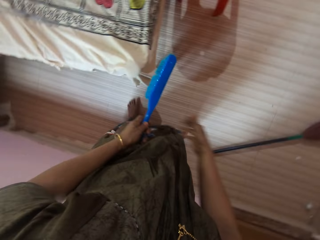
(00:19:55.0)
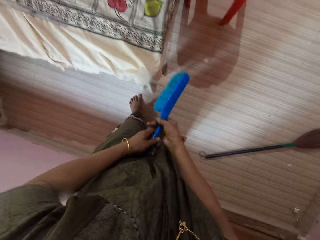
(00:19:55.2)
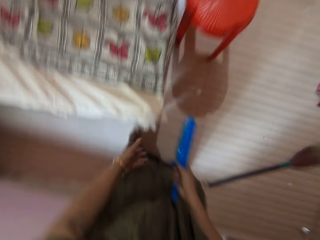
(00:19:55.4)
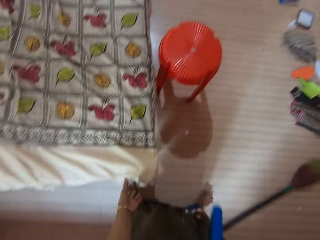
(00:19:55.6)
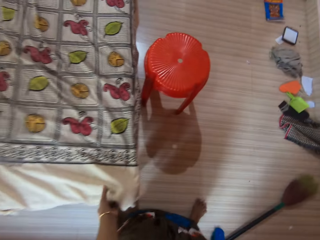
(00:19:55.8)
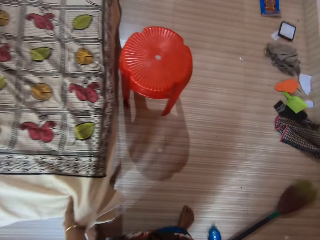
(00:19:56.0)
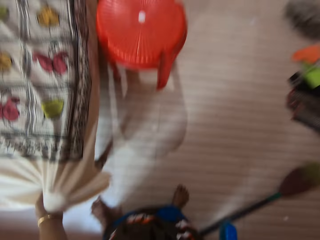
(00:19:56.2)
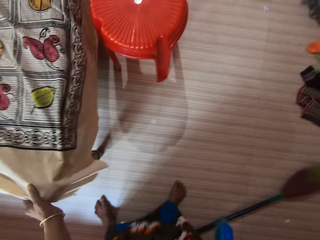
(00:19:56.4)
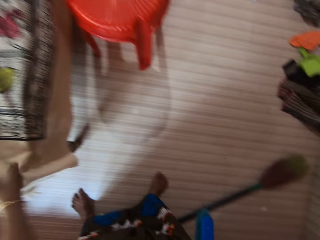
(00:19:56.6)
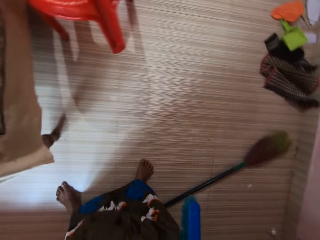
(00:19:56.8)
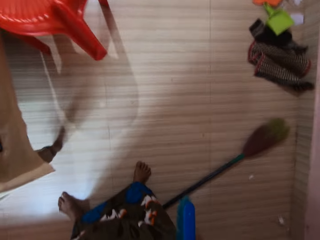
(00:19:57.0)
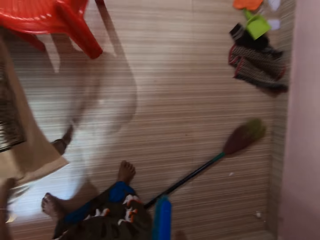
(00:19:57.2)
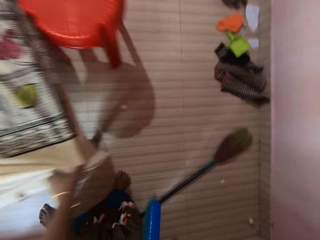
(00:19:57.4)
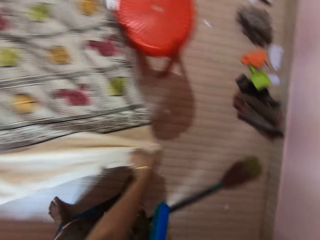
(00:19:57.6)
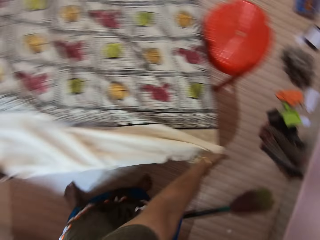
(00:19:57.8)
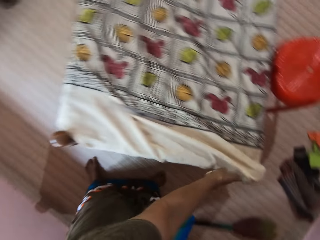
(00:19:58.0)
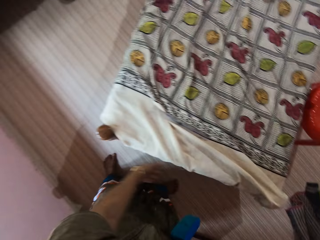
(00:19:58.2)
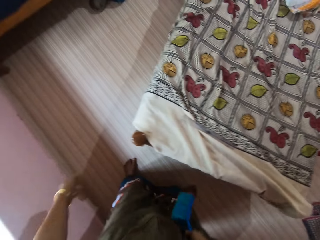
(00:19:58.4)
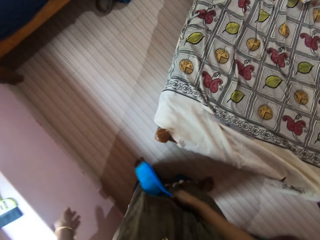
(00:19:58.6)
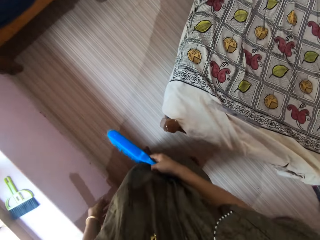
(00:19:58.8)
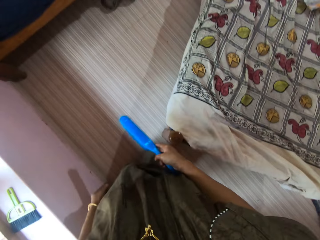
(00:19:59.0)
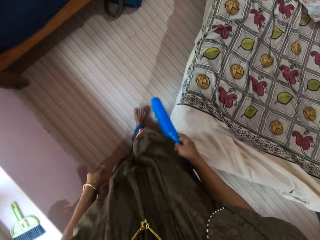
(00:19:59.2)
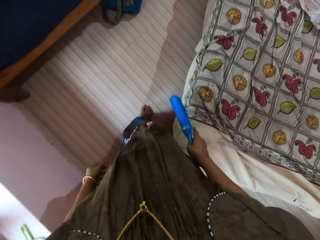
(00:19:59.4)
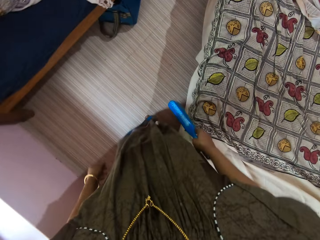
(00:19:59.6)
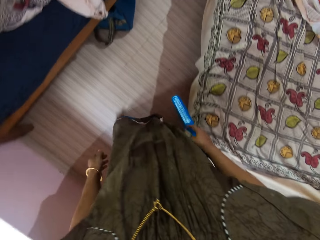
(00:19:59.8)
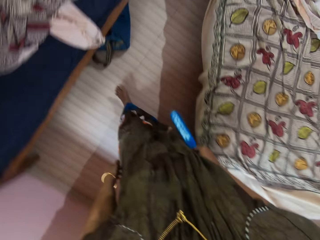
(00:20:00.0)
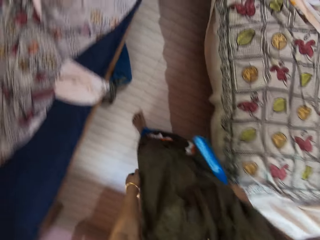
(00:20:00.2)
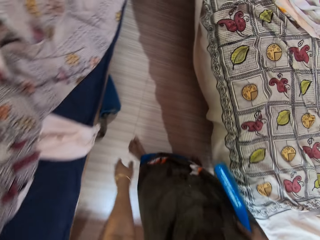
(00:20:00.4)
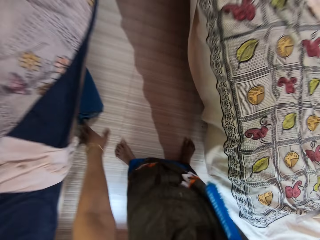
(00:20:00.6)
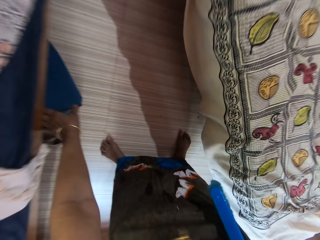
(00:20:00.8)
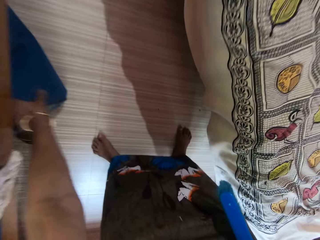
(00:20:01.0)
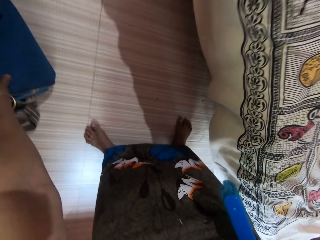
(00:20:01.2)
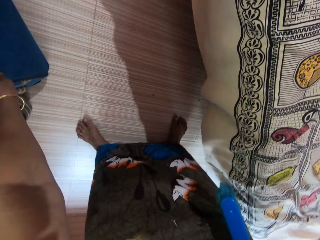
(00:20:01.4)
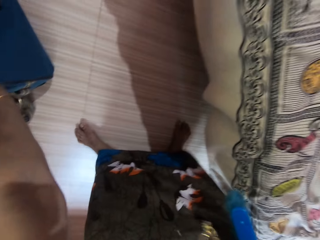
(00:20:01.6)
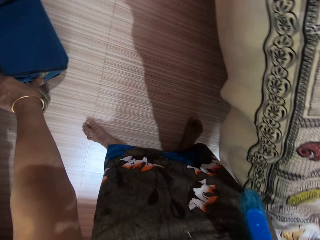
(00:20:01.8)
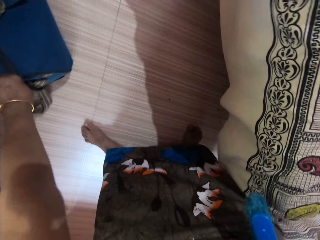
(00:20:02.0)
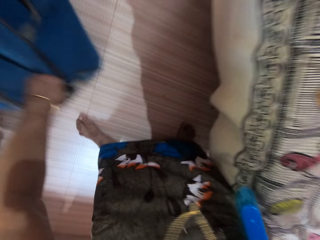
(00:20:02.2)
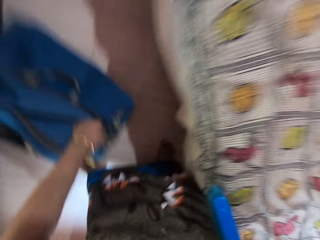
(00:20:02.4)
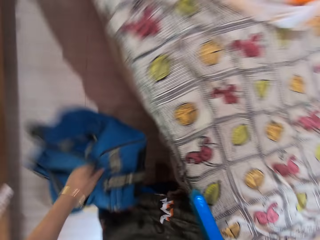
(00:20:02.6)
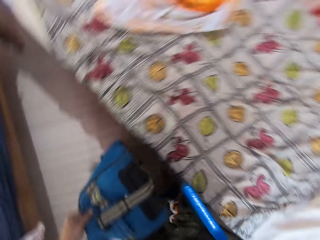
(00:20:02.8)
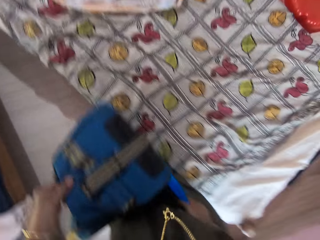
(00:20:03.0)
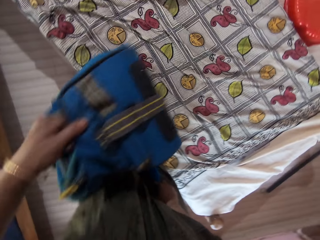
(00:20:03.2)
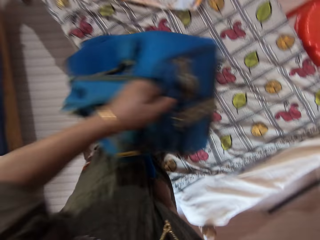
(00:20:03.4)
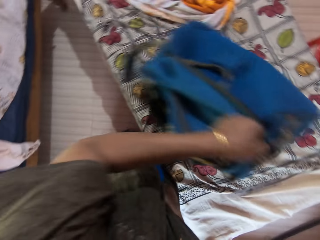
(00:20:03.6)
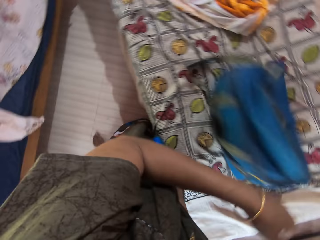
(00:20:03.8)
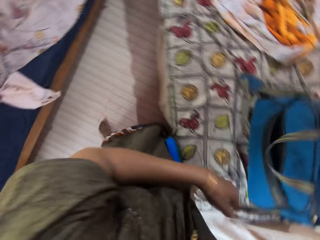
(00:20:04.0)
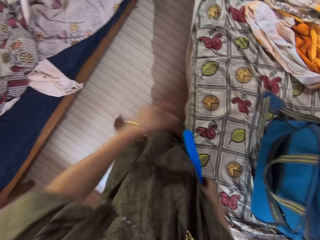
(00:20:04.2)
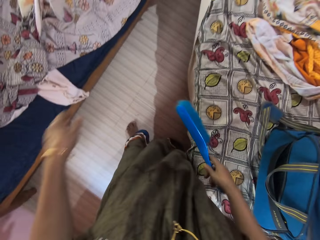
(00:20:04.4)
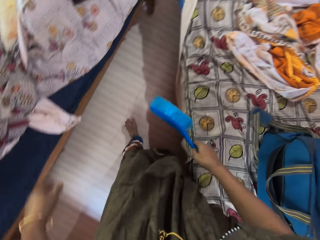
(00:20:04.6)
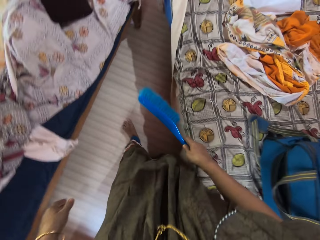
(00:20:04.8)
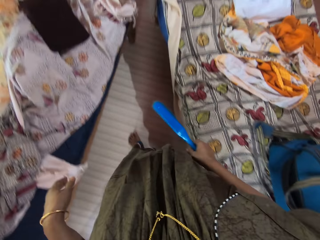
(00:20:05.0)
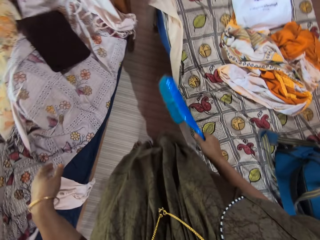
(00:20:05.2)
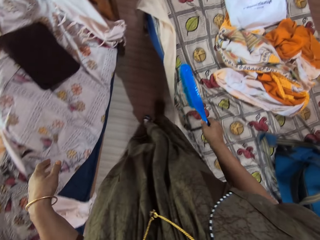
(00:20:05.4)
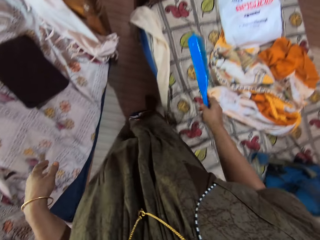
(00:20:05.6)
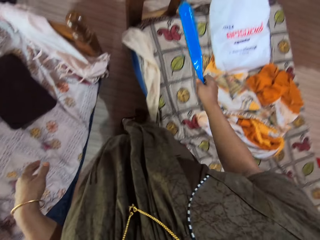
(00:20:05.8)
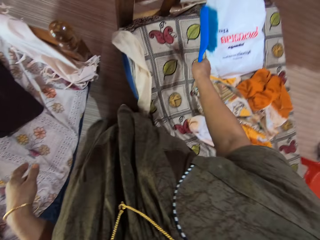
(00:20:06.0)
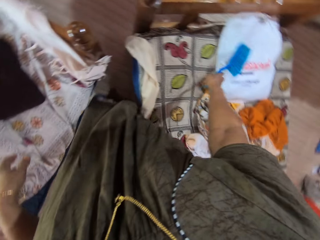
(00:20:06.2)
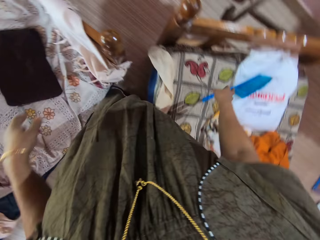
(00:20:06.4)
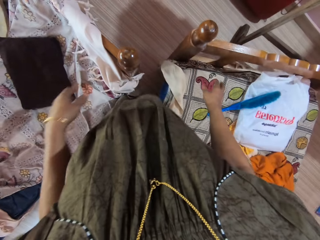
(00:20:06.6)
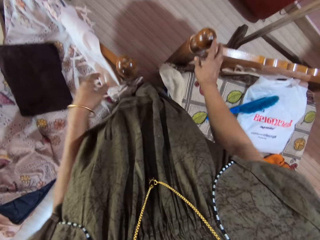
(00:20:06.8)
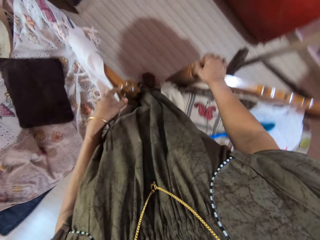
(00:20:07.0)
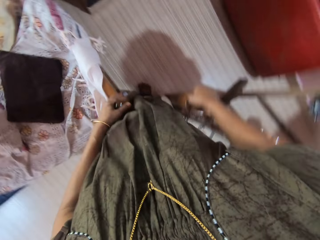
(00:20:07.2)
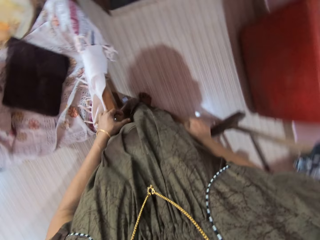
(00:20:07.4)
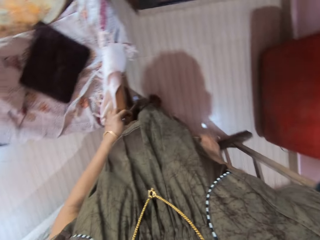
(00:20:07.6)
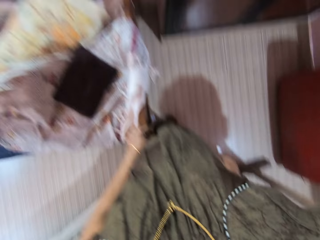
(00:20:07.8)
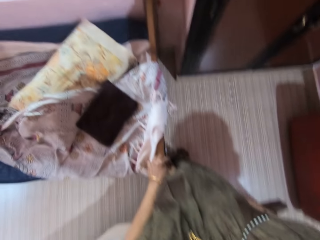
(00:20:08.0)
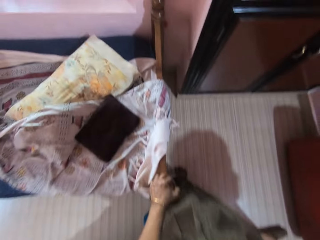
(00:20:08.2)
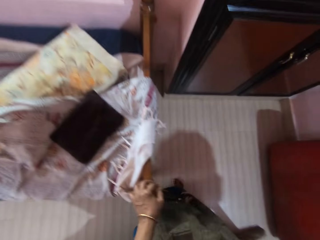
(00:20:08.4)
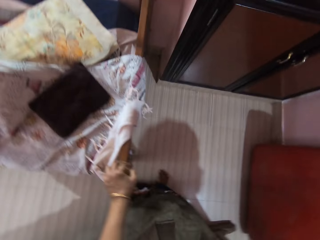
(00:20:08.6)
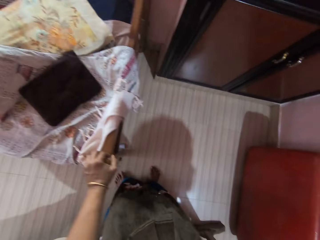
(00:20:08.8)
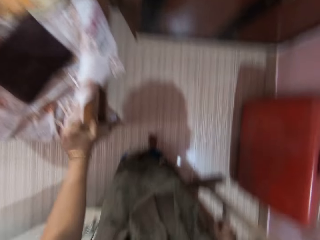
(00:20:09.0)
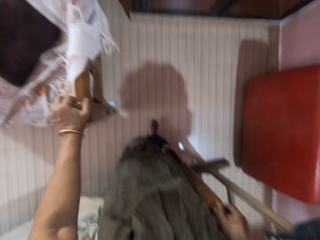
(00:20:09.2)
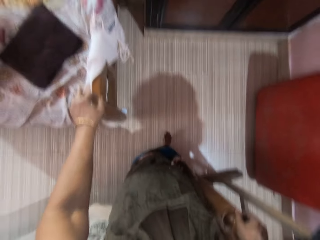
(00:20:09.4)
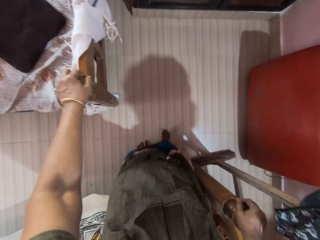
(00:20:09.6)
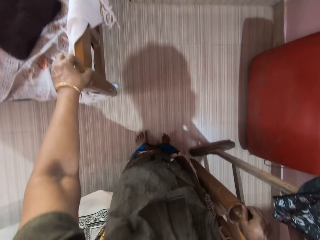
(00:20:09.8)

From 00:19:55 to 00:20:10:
The camera wearer moves the bed. They touch the mattress on the bed. They adjust the bed. They remove the bag from the floor. They drag the bag from underneath the bed. They drop the bag on the bed. They drop the brush on the bed. They pick the items from the window stool. They adjust the bed.

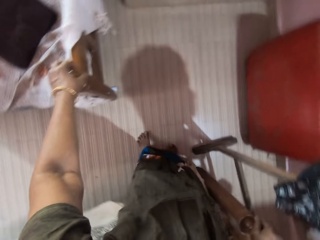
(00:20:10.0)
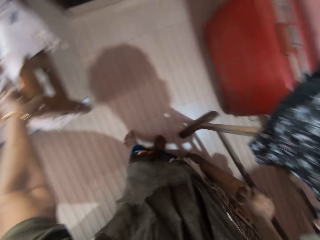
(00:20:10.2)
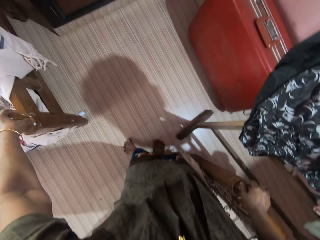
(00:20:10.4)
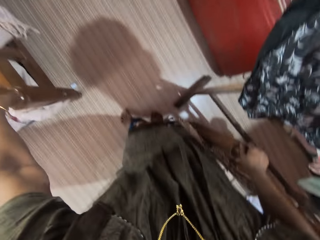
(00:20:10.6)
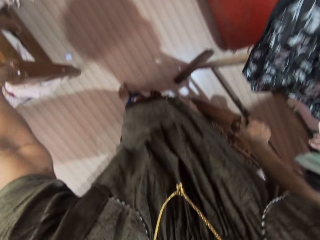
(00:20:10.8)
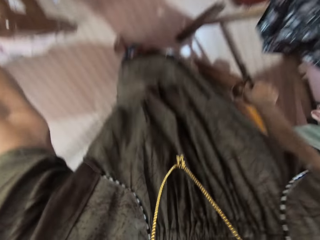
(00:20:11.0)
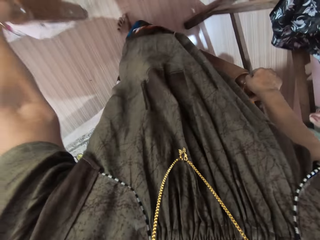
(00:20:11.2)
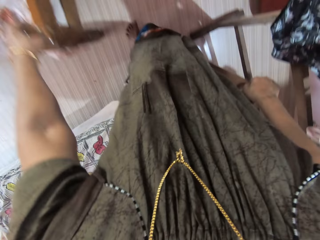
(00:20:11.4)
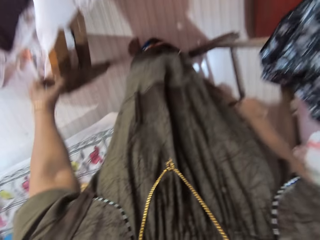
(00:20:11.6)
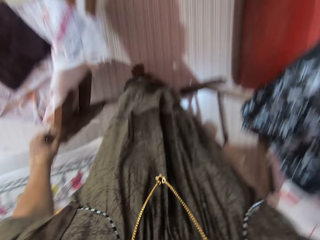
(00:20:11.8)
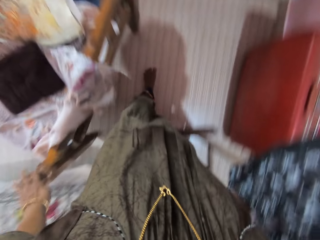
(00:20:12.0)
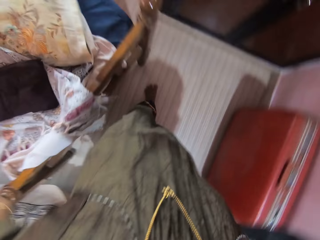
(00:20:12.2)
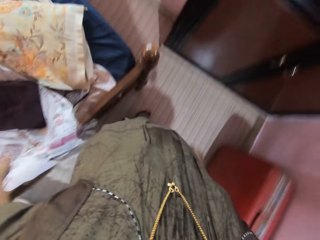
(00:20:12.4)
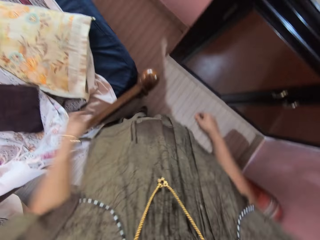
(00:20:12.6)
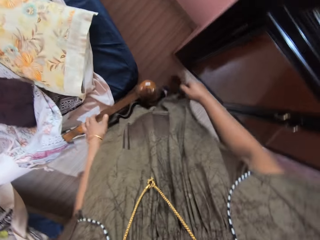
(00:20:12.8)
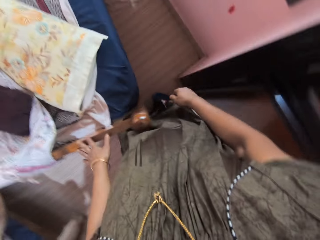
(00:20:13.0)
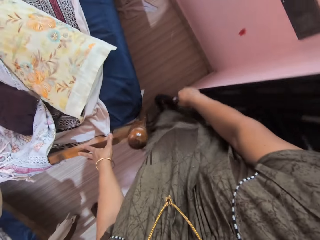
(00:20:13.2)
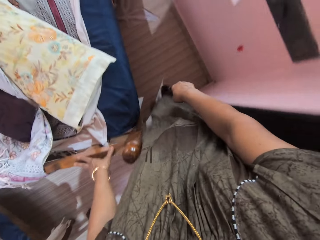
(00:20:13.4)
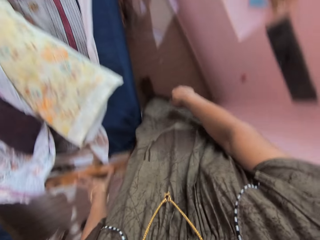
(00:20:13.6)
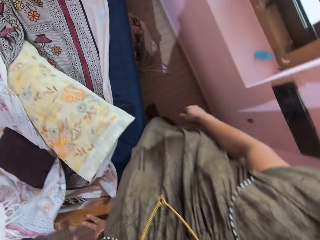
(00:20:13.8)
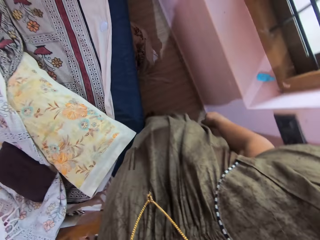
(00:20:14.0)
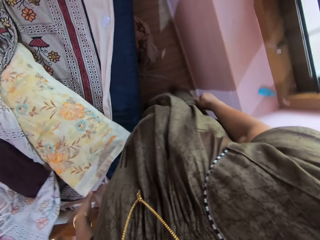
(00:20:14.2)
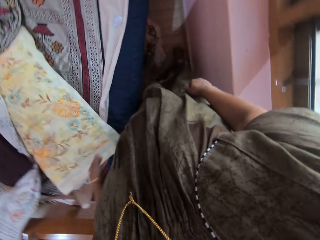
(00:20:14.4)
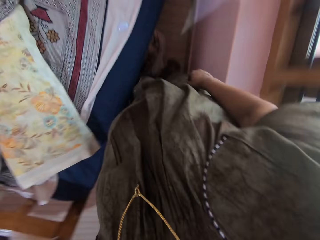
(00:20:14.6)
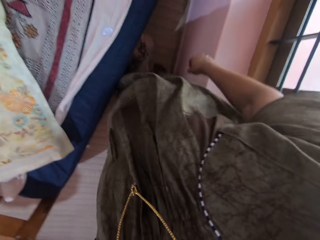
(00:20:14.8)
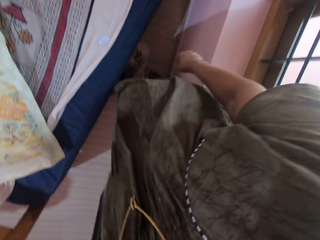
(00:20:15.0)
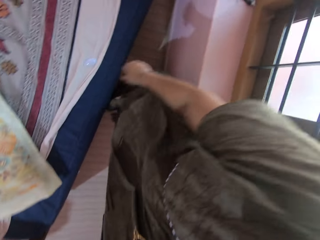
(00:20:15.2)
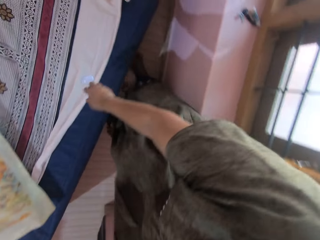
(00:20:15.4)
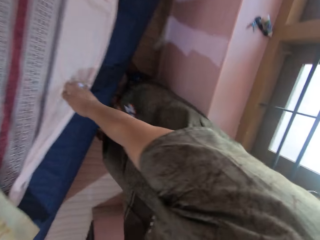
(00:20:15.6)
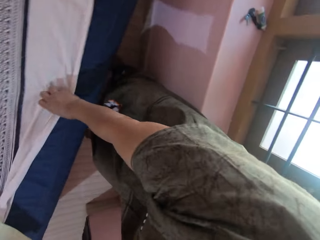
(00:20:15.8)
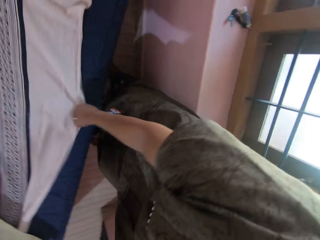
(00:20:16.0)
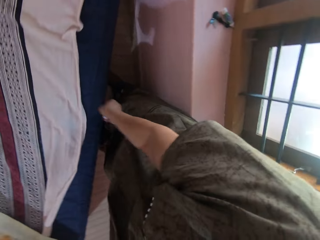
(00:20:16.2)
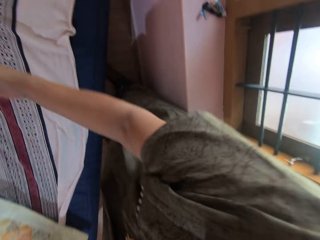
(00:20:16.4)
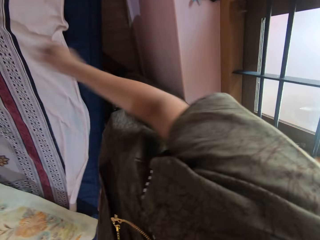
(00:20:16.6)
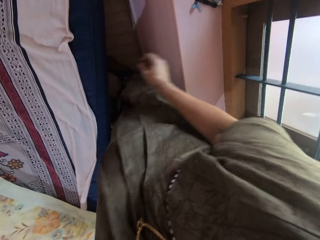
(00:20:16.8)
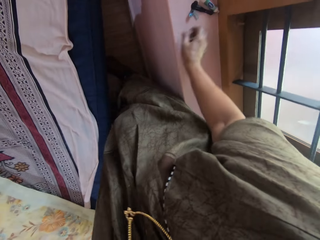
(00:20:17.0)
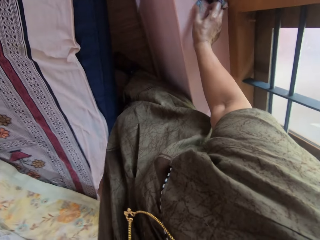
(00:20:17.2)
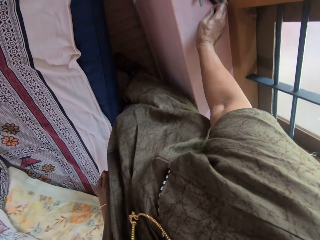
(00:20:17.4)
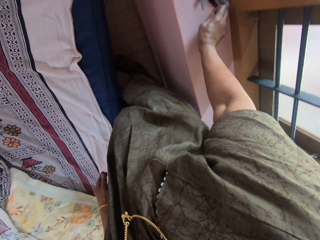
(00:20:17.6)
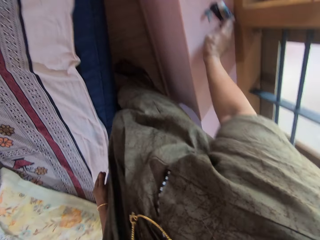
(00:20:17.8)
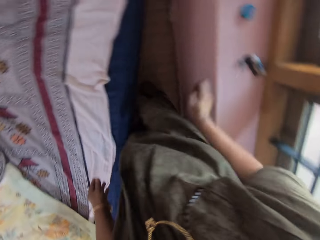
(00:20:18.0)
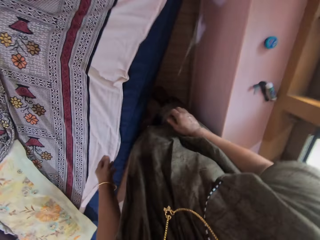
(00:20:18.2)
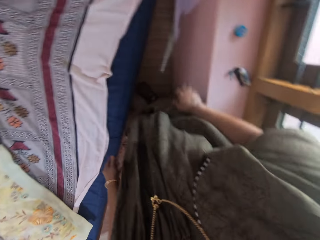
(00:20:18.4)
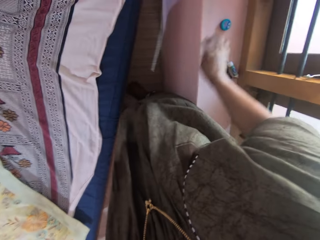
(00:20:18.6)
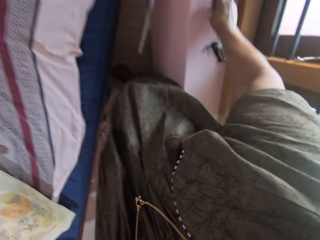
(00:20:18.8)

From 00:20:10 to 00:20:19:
The camera wearer adjusts the other bed.
